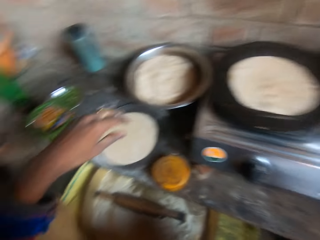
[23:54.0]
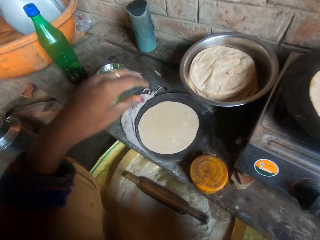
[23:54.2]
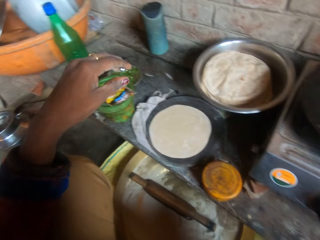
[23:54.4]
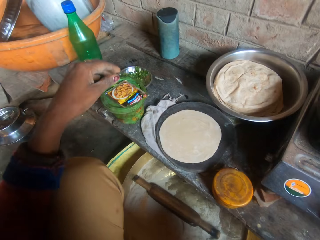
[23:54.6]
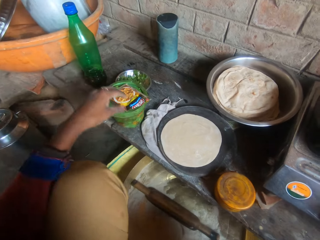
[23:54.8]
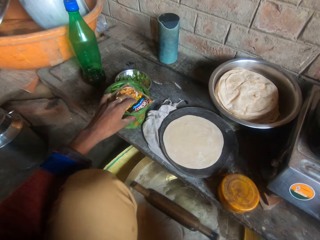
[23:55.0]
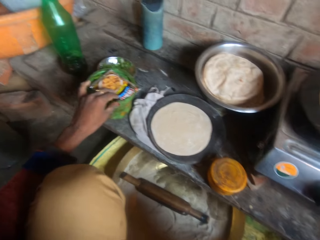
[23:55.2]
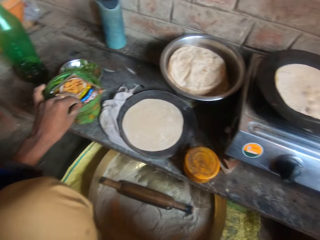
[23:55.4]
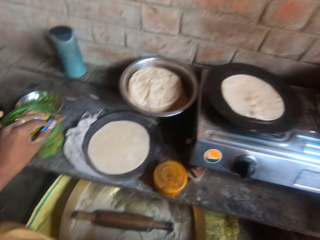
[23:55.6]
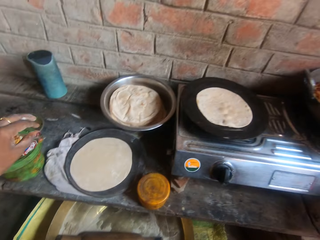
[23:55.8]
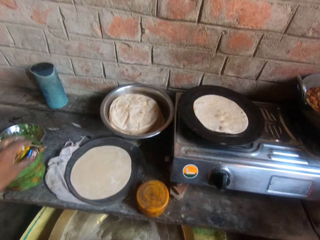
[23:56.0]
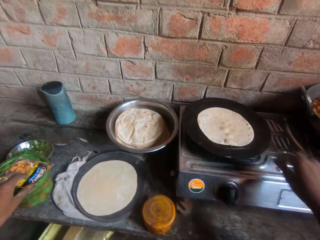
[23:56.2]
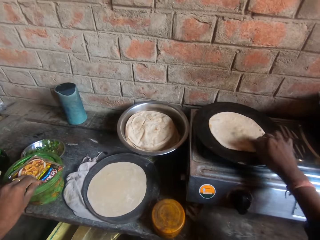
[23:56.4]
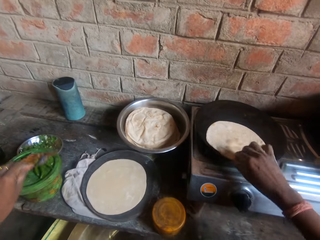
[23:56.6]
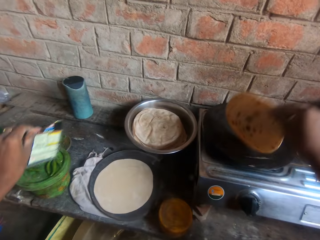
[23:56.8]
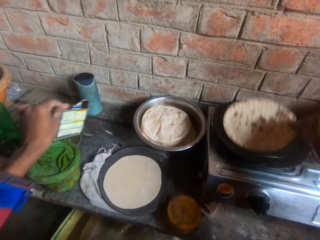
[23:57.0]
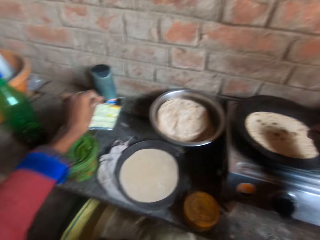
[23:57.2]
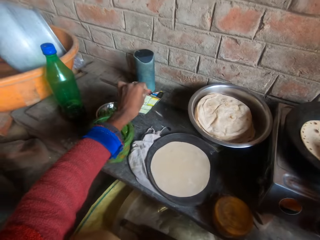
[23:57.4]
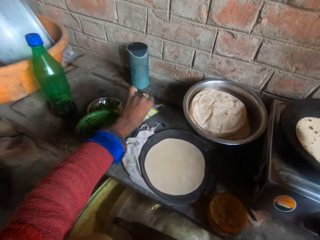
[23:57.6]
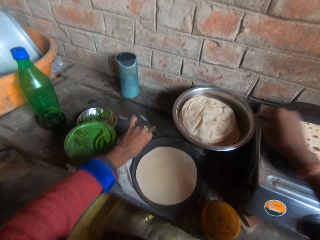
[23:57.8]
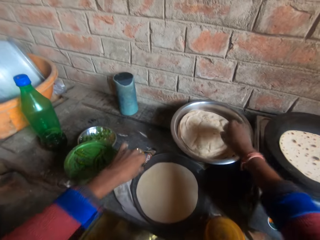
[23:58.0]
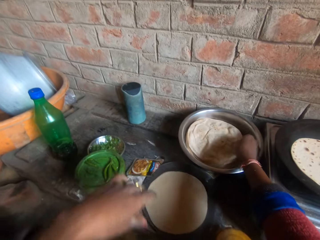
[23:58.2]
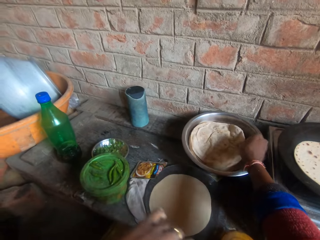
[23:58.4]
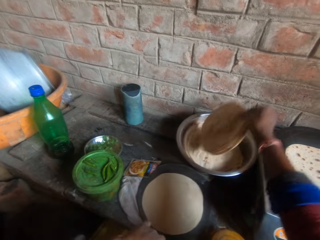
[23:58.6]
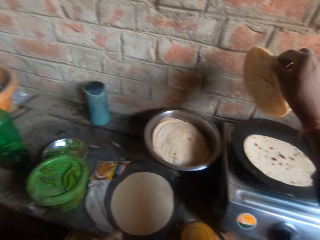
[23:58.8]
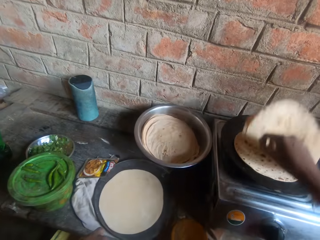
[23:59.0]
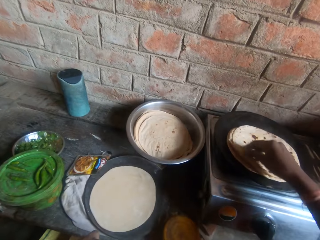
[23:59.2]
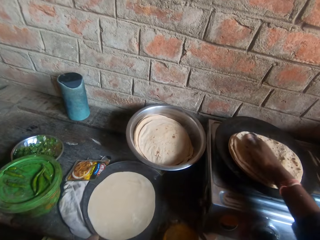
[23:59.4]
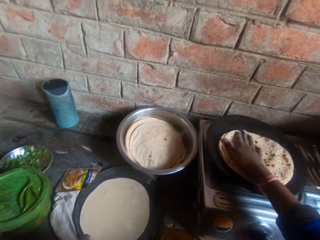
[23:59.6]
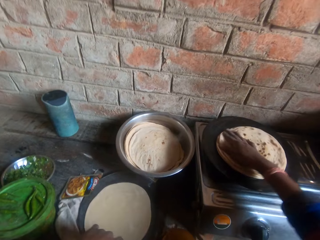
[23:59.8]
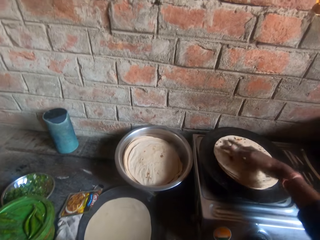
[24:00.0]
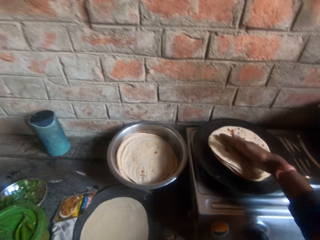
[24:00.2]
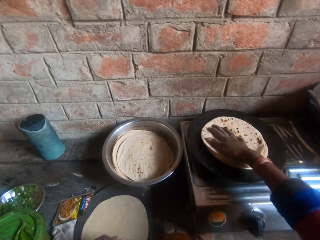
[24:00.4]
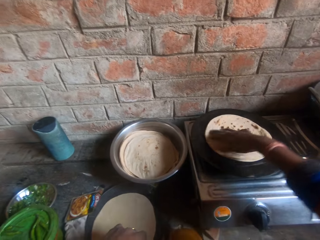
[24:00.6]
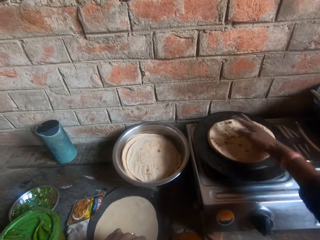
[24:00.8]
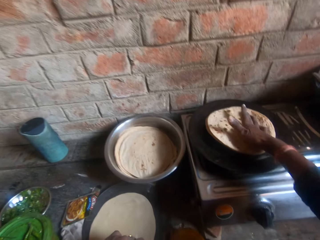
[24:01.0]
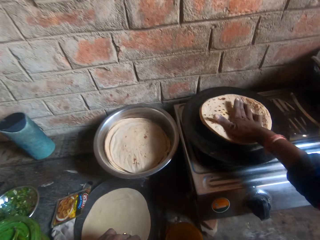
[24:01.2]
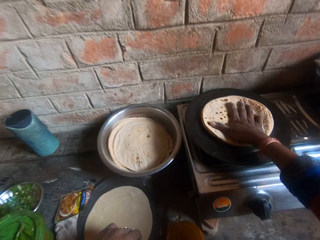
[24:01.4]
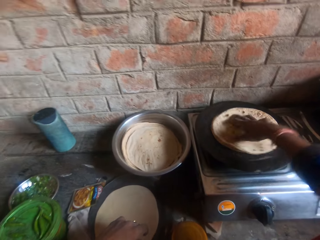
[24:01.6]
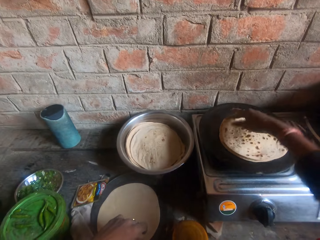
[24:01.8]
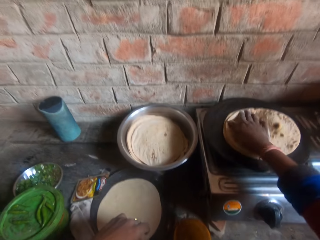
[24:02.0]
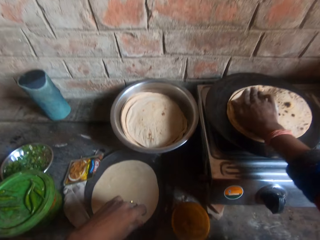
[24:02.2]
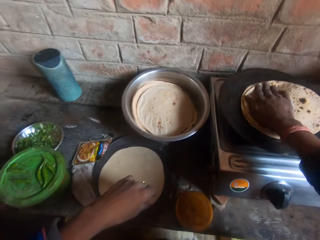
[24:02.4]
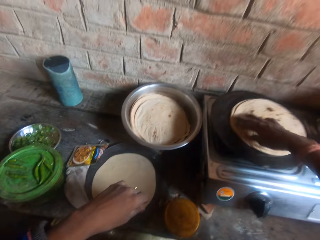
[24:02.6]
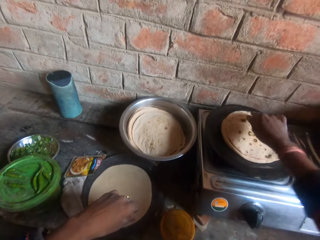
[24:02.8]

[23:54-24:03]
The camera wearer takes the seasoning on the plastic container. They hold something with his hand, turn over the flat bread or chapati in the frypan on the stove, lift the chapati off the pan, and pick something from the salt container. They place the seasoning on the slab. They take two flat breads in the bowl on the slab. They place the breads on the flat bread in the frypan. They turn the flat breads in the frypan with her hand.

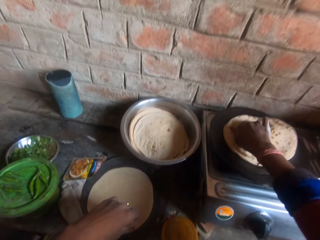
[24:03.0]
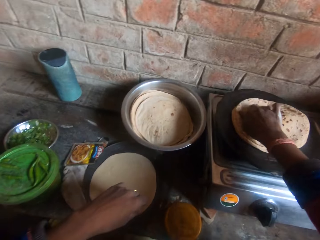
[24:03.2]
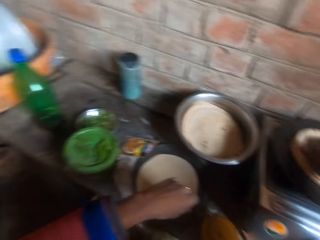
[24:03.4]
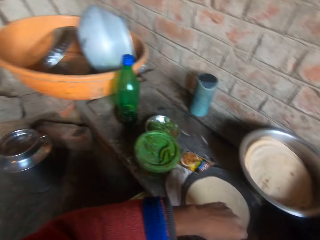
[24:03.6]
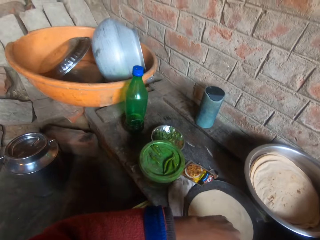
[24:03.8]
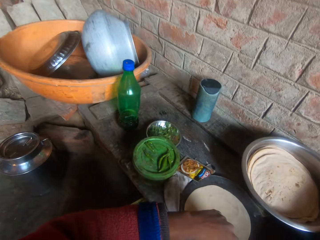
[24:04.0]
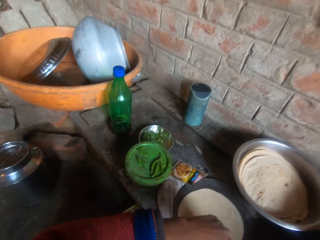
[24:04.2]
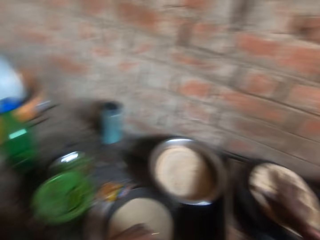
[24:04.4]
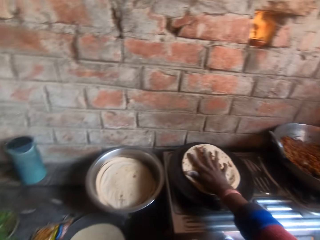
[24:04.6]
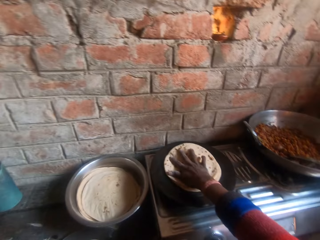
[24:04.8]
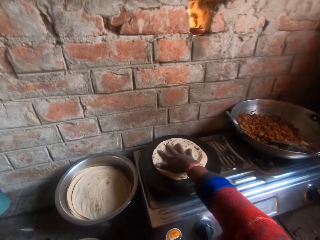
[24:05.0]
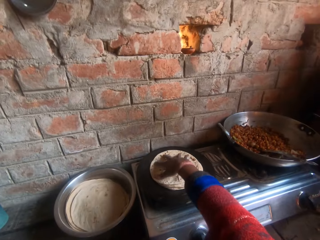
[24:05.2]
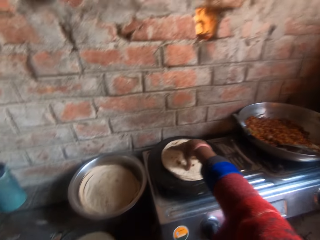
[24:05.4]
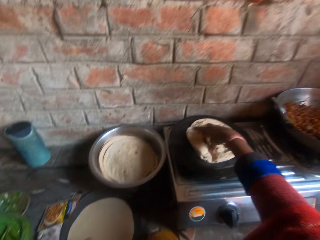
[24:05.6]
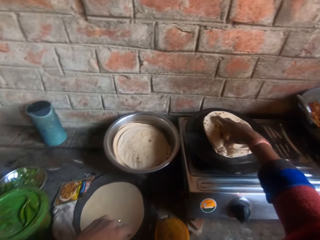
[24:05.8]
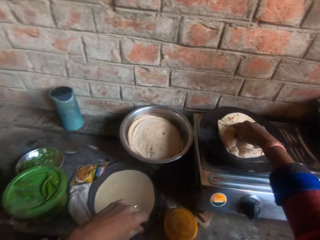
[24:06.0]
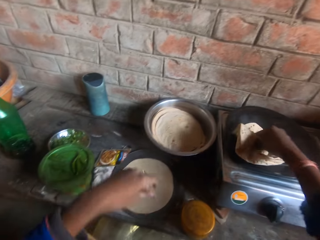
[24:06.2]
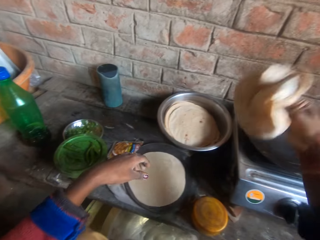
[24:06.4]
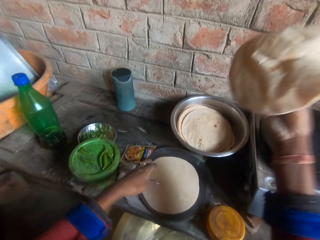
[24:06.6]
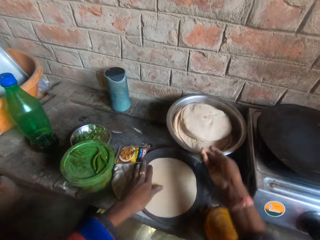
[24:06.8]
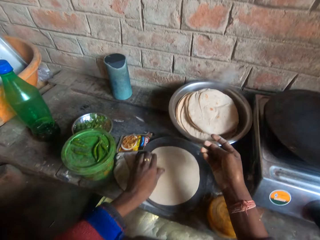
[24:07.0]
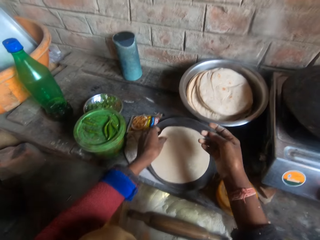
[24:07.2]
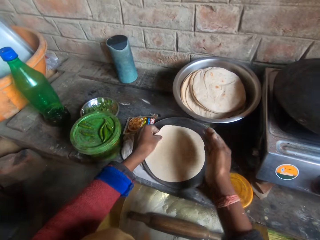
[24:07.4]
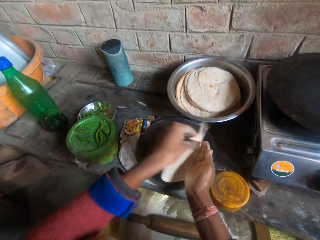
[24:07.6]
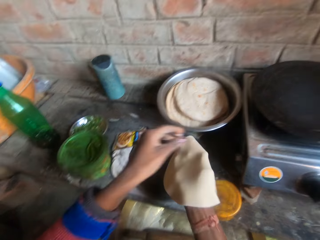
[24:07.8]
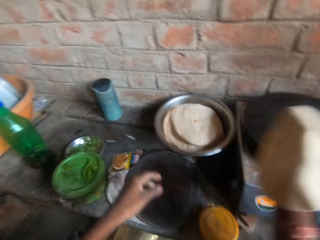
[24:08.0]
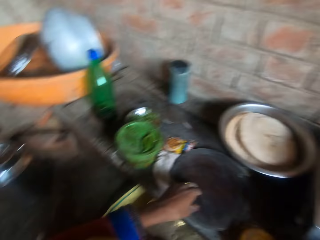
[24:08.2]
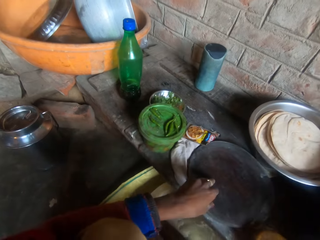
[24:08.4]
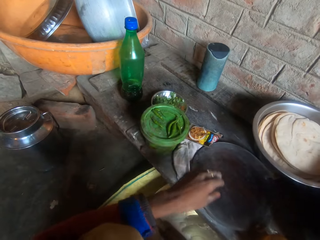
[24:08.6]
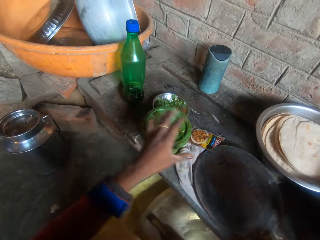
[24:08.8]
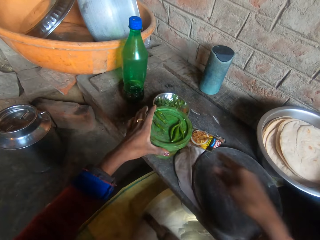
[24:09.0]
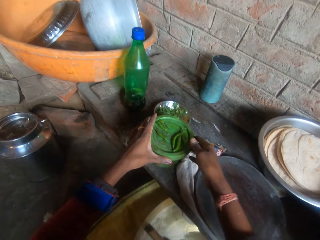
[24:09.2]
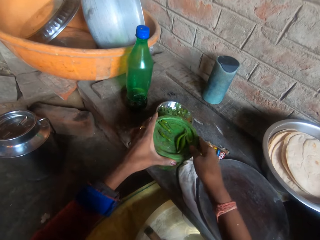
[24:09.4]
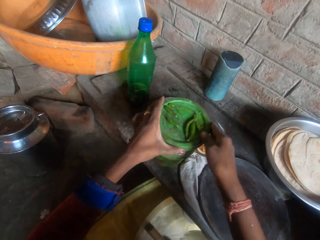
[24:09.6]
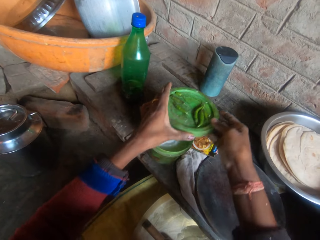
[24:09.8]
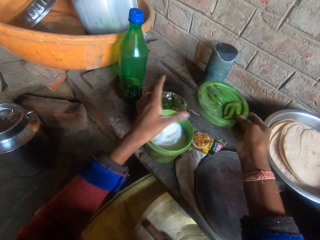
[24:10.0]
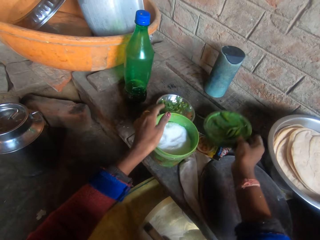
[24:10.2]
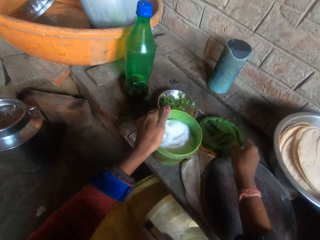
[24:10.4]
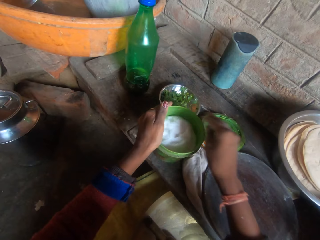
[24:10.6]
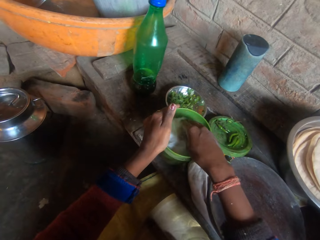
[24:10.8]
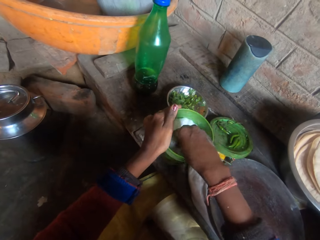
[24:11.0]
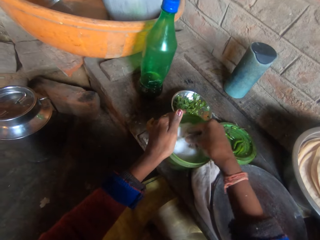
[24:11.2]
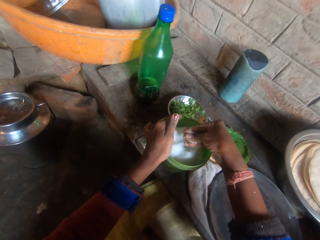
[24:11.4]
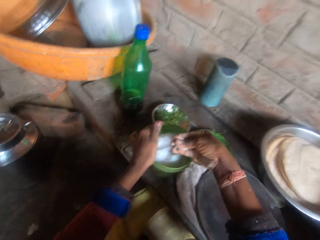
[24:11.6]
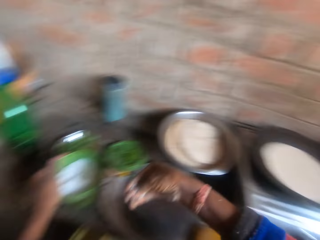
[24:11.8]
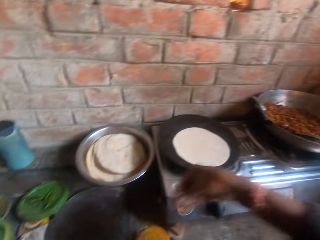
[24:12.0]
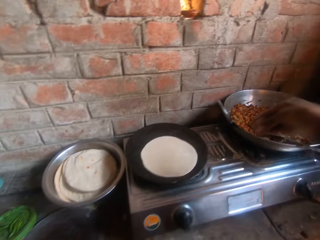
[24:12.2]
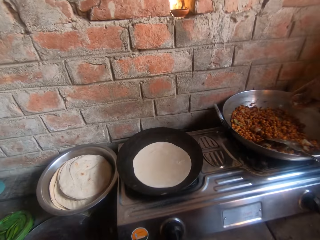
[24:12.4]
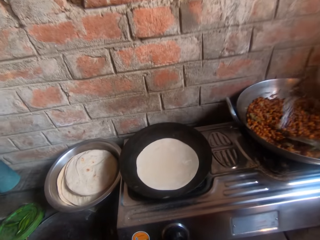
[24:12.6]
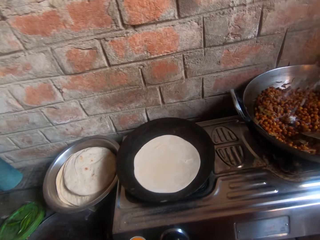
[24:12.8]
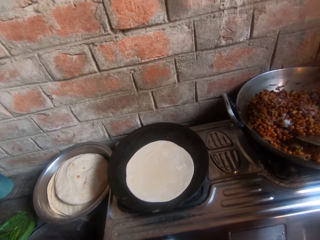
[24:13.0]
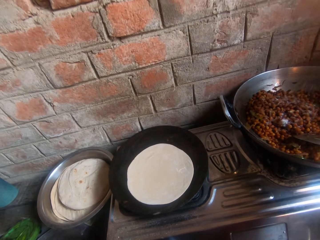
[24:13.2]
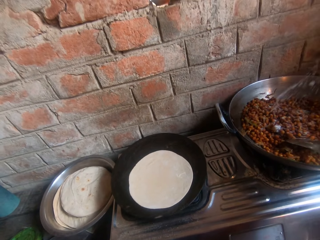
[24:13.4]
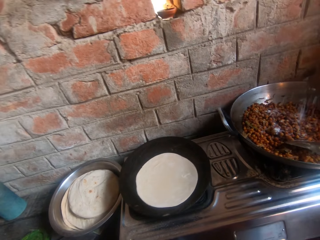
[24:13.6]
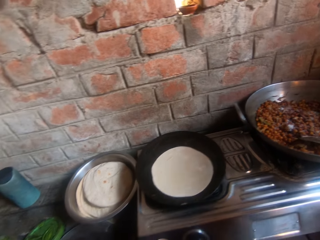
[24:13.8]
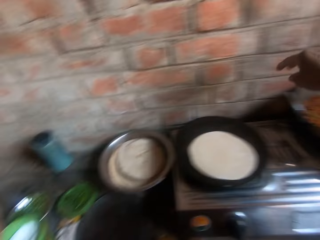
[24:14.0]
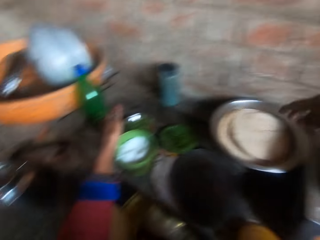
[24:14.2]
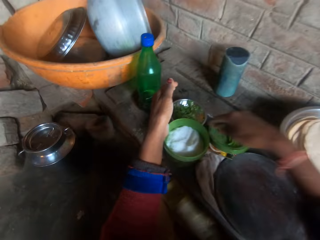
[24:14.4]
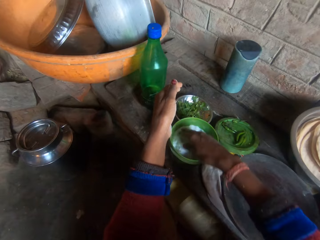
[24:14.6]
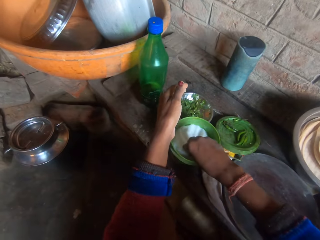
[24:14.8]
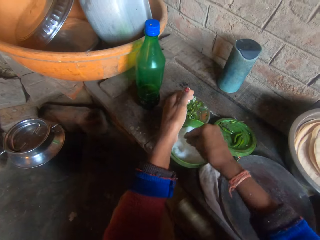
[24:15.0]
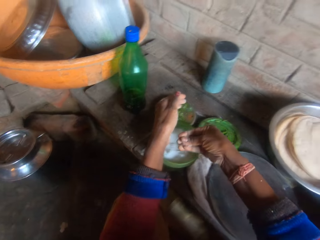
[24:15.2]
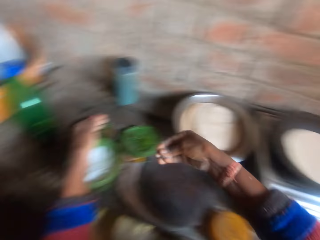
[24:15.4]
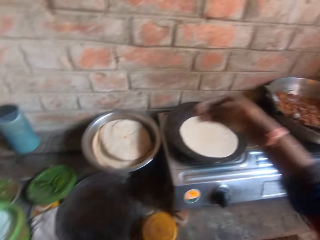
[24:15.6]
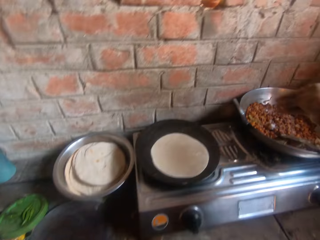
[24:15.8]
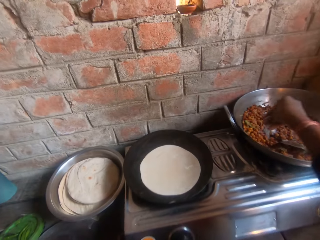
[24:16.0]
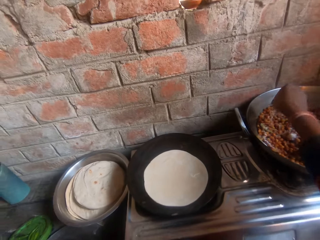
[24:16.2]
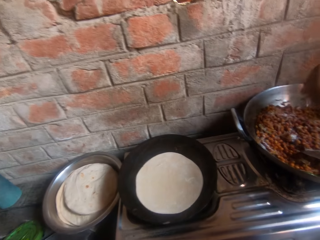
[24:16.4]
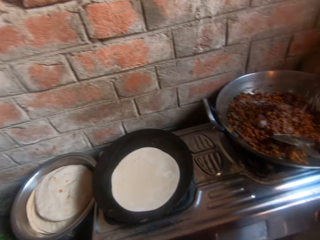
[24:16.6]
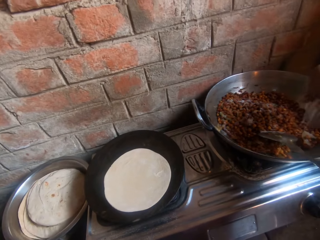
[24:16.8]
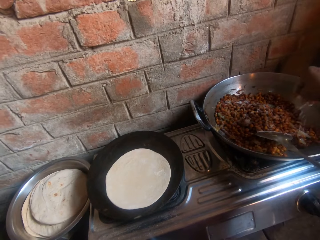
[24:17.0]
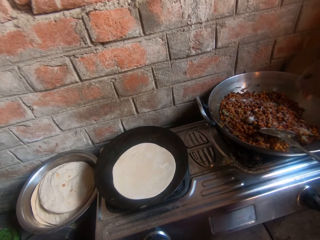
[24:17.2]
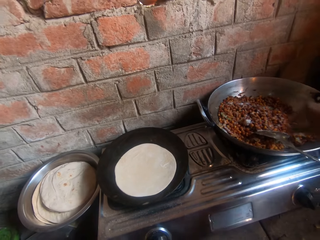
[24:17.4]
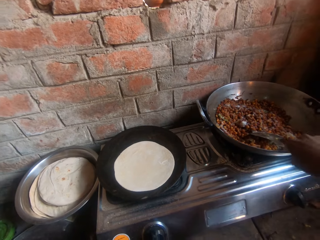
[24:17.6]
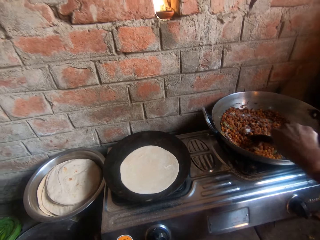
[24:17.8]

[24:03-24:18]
The camera wearer holds the chapati with her hand. She removes the breads in the frypan. She throws the breads in the steel bowl on the slab. She turns the flat dough on the board to her right hand. She lifts the dough off the rolling board. She puts the flat dough in the frypan. She opens the plastic container or salt container. She holds the salt container with both hands. She places the cover of the plastic container on the slab. She holds the salt container. She scoops out salt in the plastic container. She sprinkles the salt in the sauce in the pot on the stove. She scoops out salt in the plastic container. She sprinkles the salt in the sauce in the pot on the stove.
